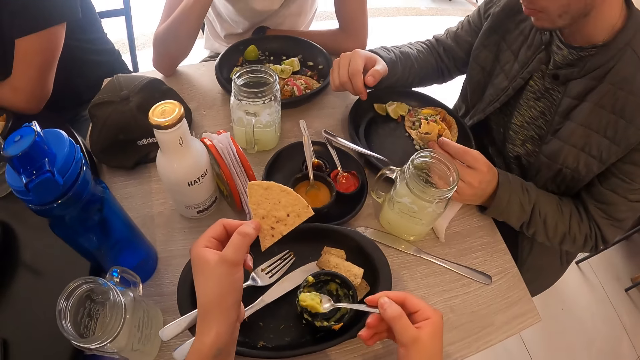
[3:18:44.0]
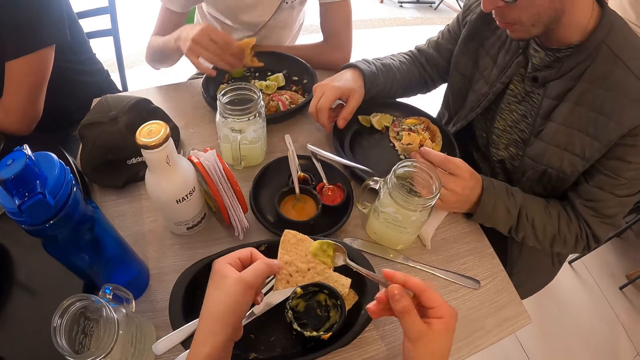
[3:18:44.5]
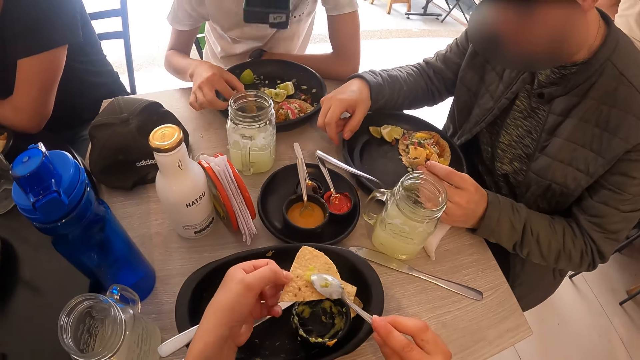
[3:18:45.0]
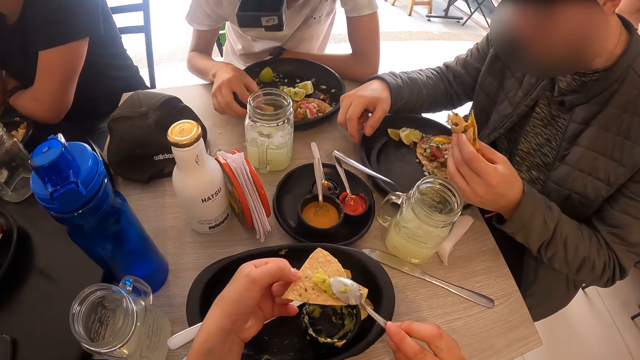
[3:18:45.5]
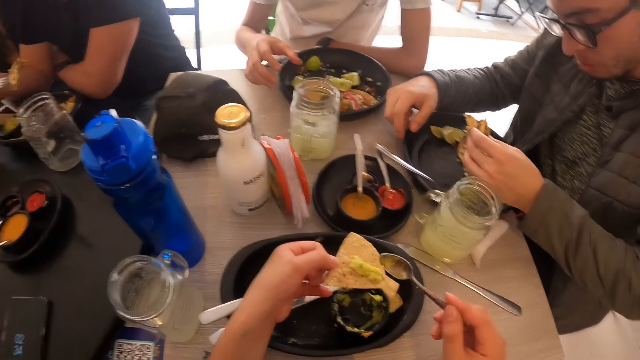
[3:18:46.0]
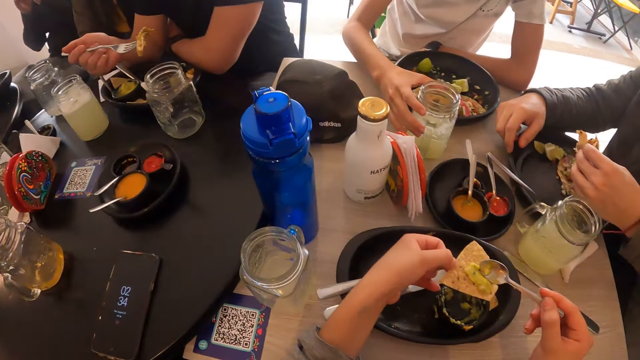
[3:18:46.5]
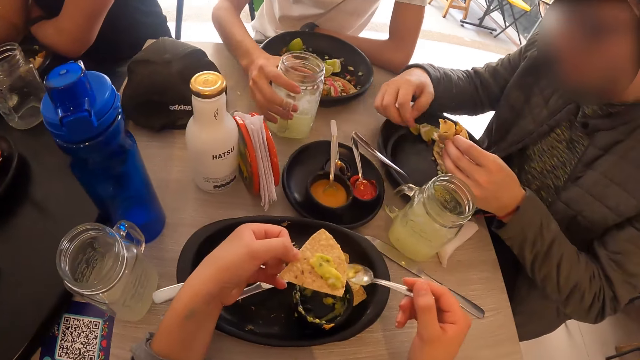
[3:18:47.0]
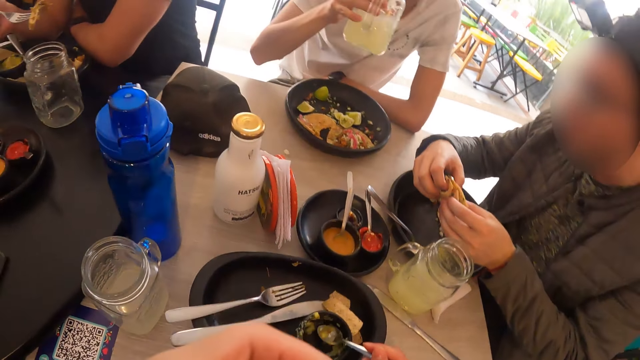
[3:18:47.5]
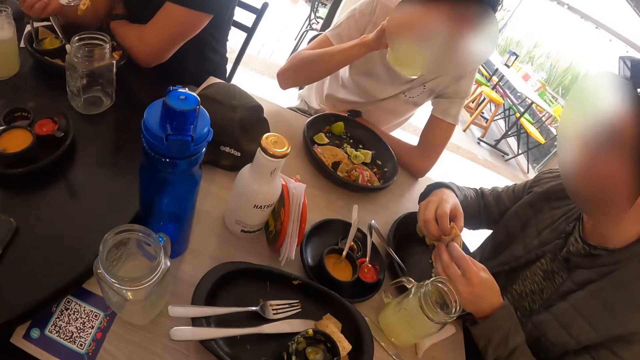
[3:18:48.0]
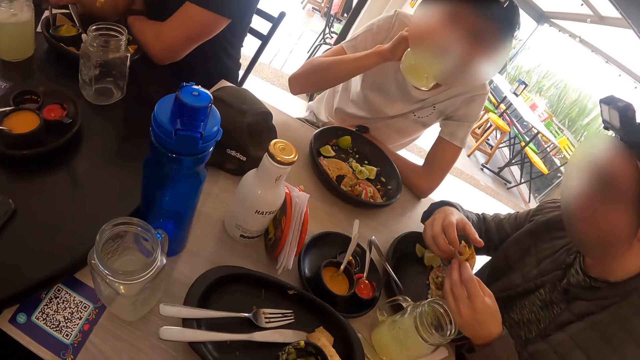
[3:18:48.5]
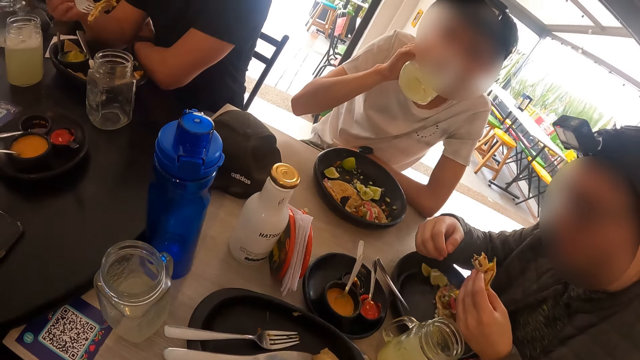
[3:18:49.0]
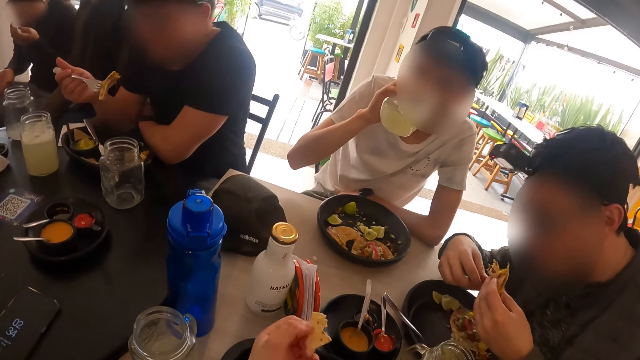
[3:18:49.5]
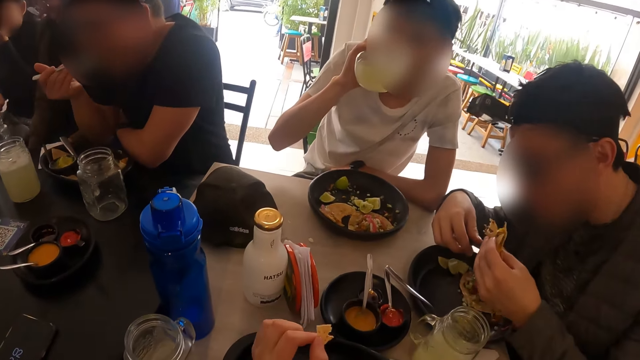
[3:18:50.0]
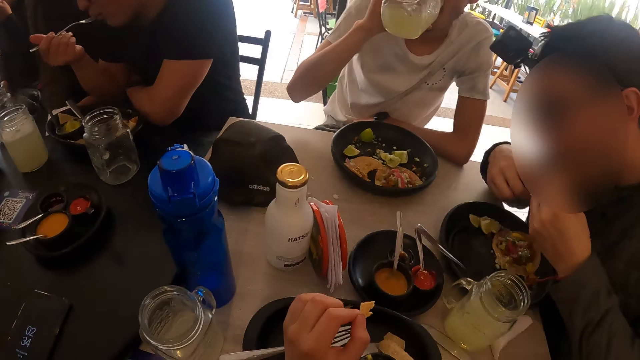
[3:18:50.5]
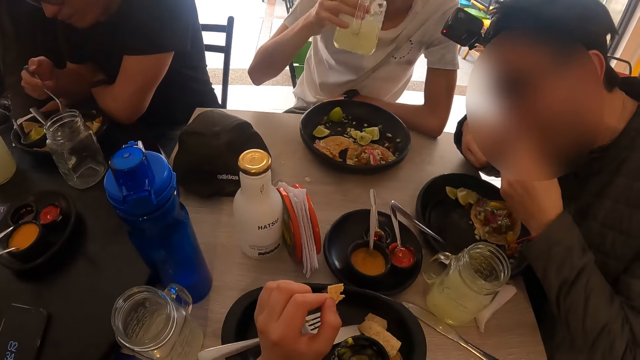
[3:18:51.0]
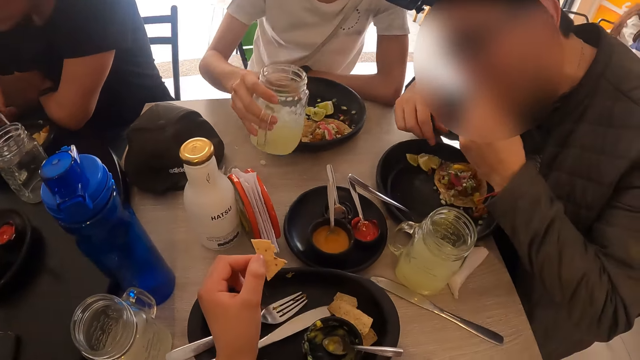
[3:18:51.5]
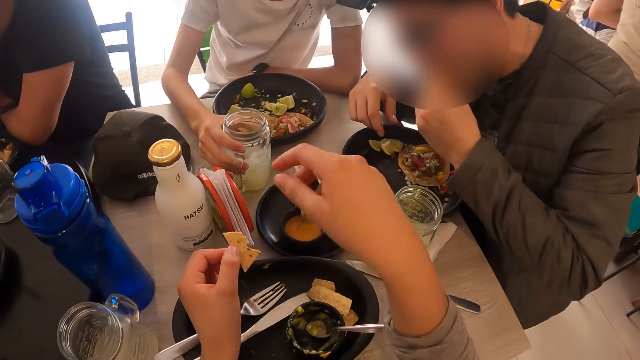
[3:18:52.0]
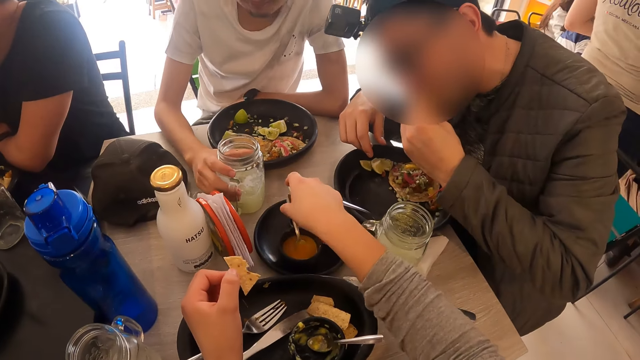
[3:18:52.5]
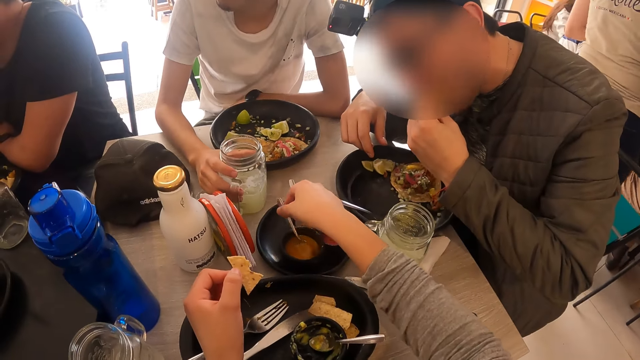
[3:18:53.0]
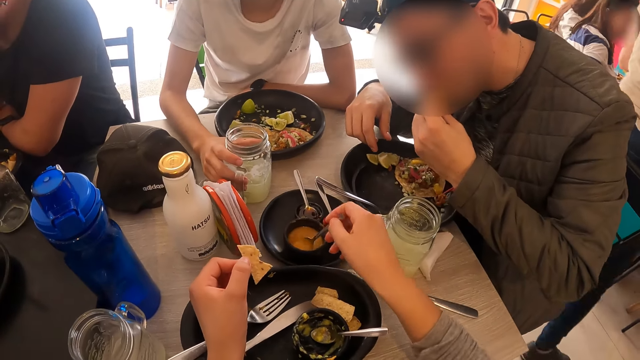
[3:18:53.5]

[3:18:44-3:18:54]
The camera wearer pours the avocado sauce in the spoon in her right hand on the chip in her left hand. A man places the taco in his right hand on a plate on the table. The man picks the cup of lemonade from the table with his right hand. The camera wearer takes a bite from the chip in her left hand. Another man holds the taco with both hands. The first man drinks from the cup of lemonade in his right hand. The camera wearer places her left hand on the table. The second man eats from the taco in his left hand. A third man eats a taco on a fork in his right hand. The third man places the fork in his right hand on the plate on the table. The first man places the cup of lemonade in his right hand on the table. The camera wearer scoops curry sauce from the plate on the tray on the table with a spoon in her right hand.

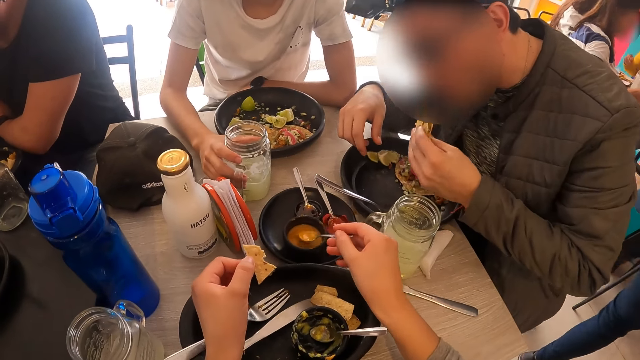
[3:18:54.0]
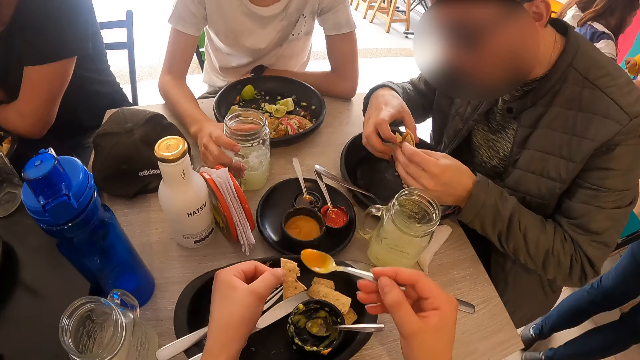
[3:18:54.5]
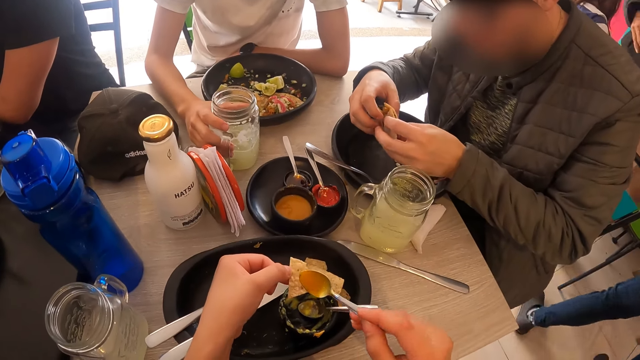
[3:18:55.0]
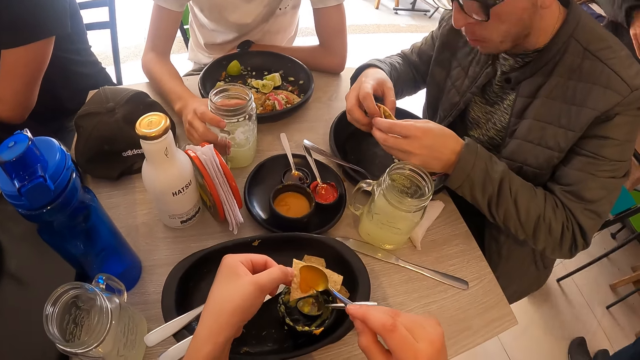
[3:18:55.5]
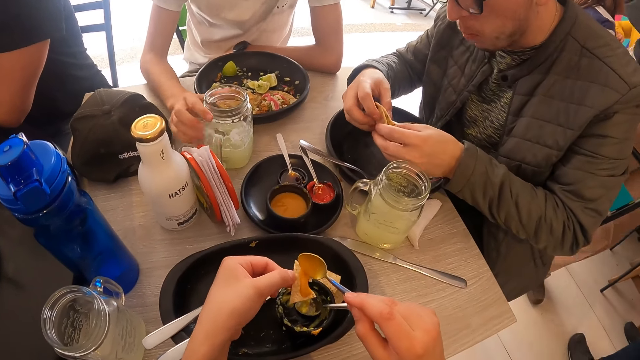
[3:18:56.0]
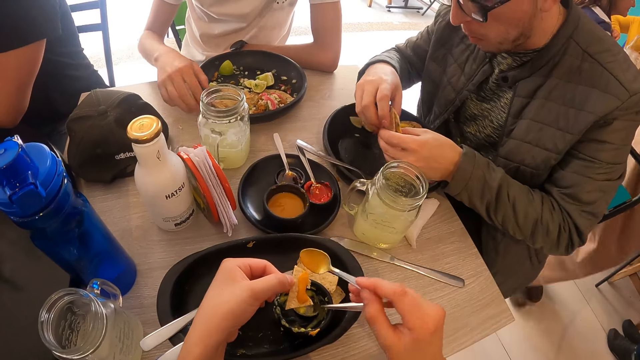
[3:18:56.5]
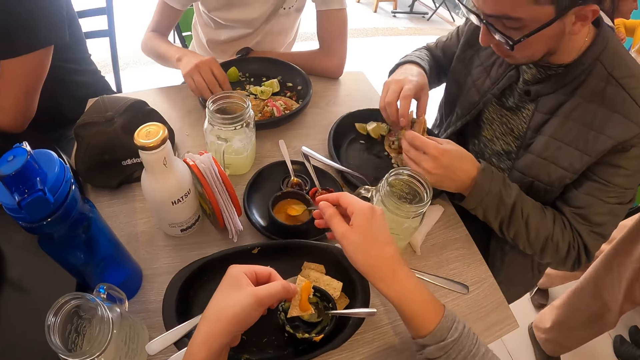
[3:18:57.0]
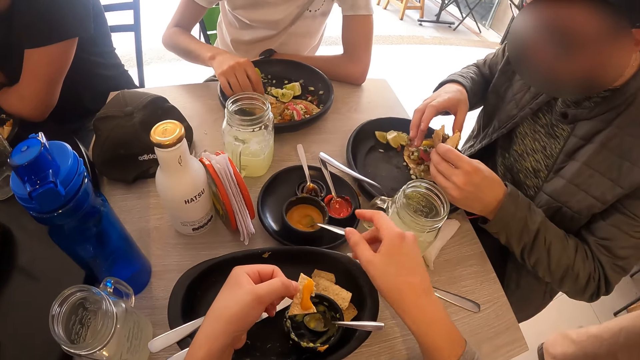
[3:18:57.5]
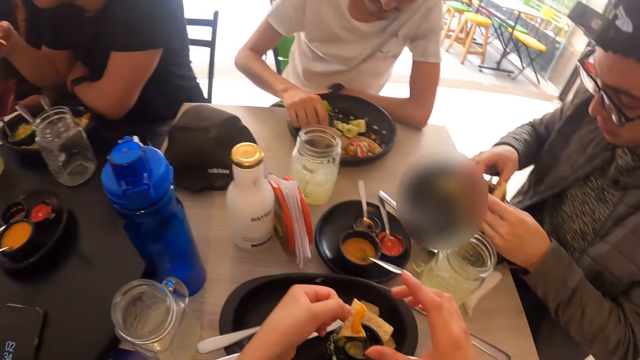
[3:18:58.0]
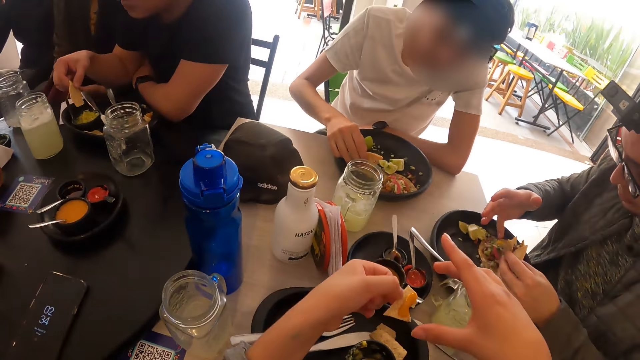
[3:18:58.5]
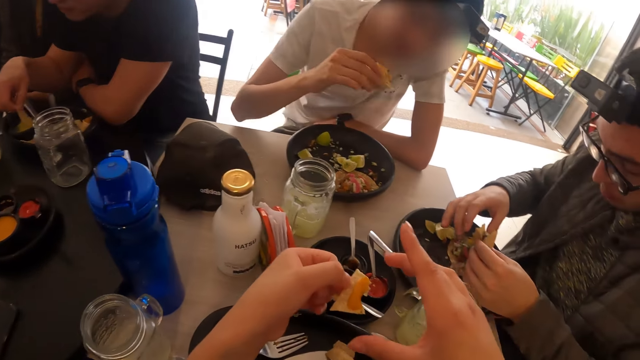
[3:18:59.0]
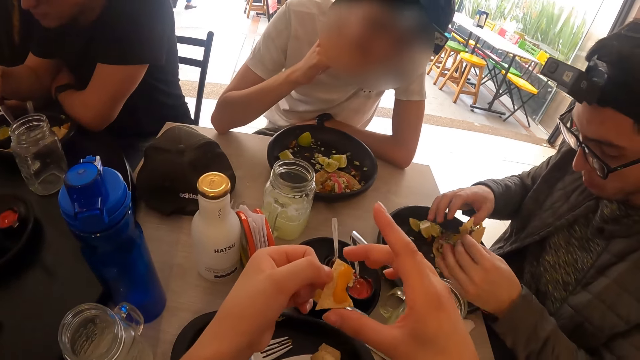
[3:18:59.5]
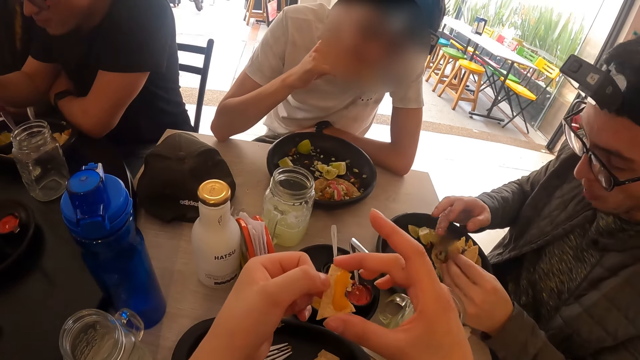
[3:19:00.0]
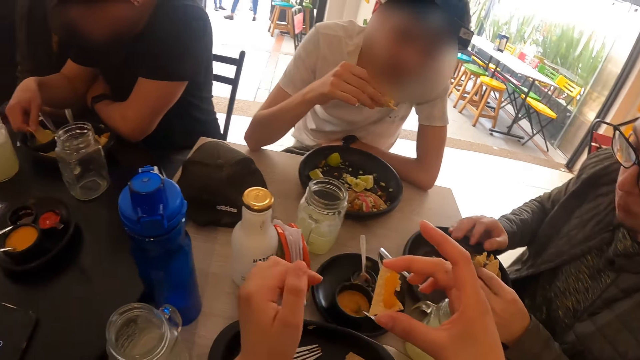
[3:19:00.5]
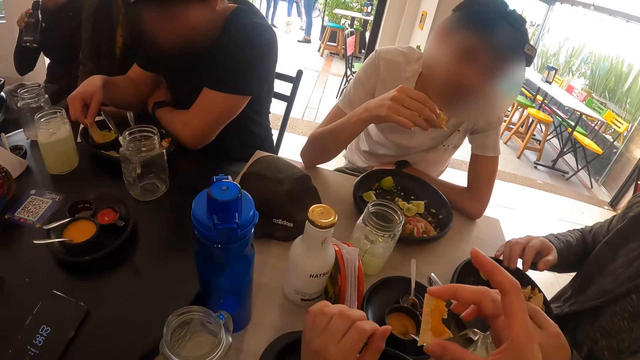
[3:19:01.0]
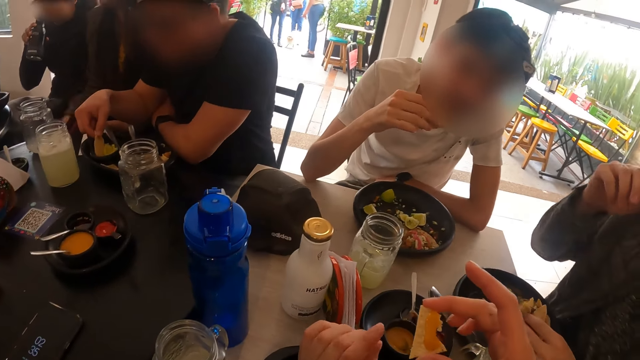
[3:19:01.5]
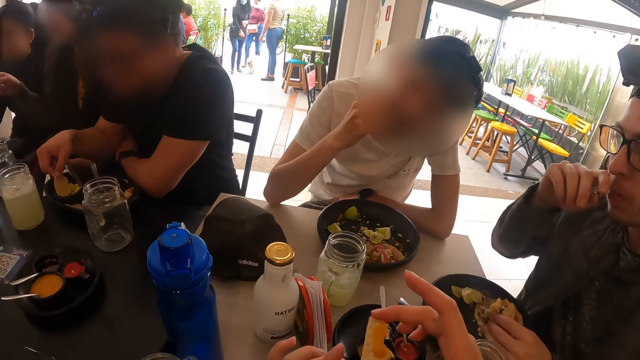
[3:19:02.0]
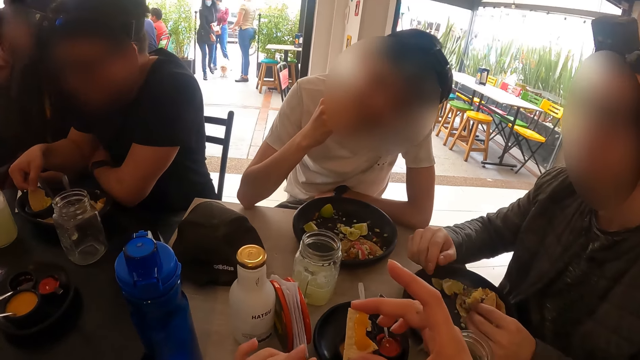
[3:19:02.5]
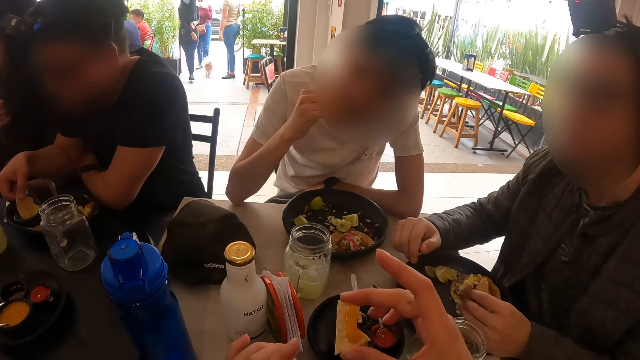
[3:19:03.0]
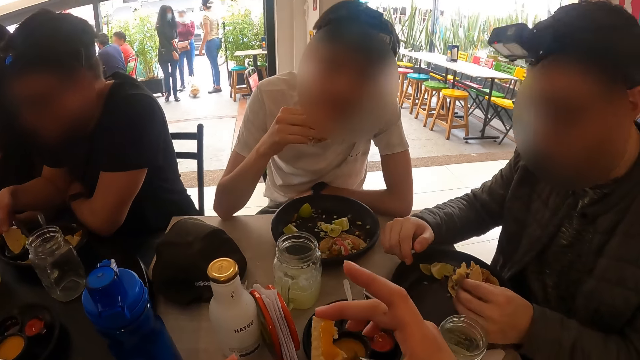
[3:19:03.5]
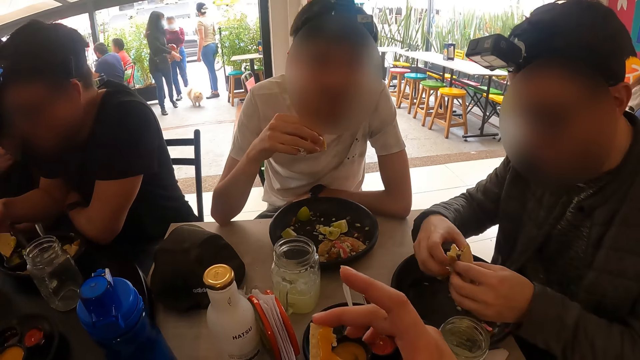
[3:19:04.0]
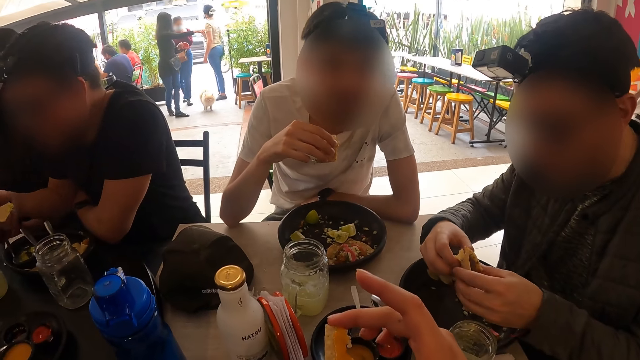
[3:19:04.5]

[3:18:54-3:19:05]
A man holds the taco with both hands. The camera wearer pours the curry sauce in the spoon in her right hand on the chip in her left hand. Another man picks the taco from the plate with his right hand. The camera wearer places the spoon in the plate of curry sauce on the tray on the table with her right hand. A third man dips a chip in his right hand into a bowl of nachos on the plate on the table. The second man takes a bite from the taco in his right hand. The camera wearer passes the chip from her left hand to her right hand. The second man takes a bite from the taco in his right hand.
